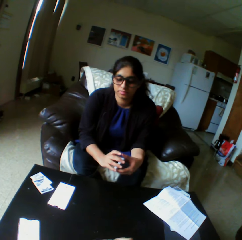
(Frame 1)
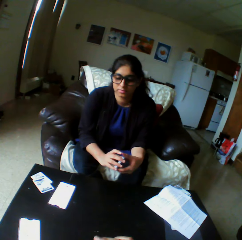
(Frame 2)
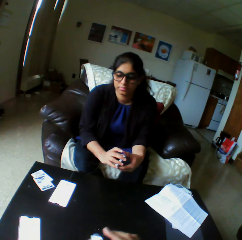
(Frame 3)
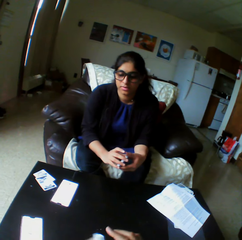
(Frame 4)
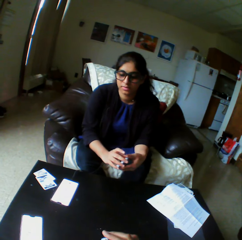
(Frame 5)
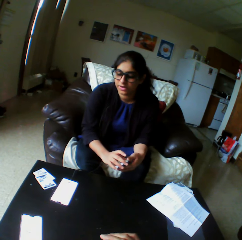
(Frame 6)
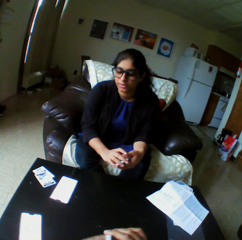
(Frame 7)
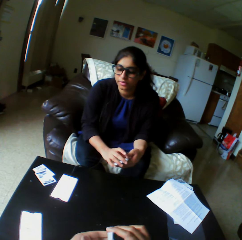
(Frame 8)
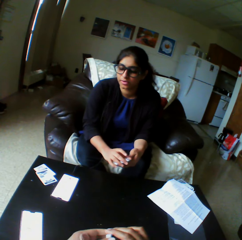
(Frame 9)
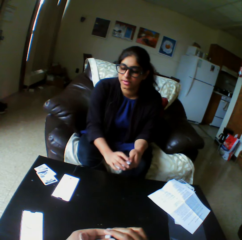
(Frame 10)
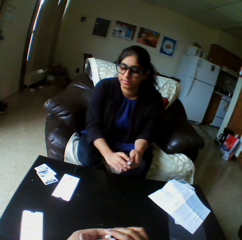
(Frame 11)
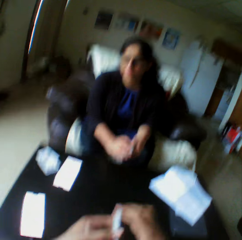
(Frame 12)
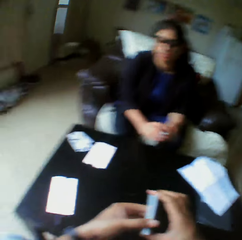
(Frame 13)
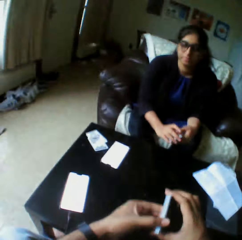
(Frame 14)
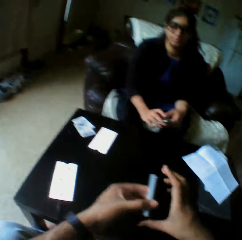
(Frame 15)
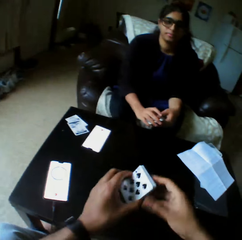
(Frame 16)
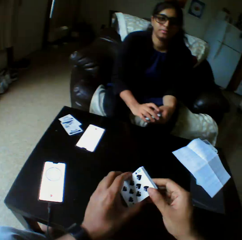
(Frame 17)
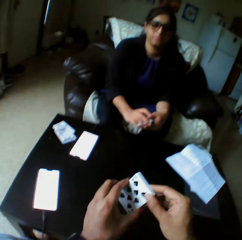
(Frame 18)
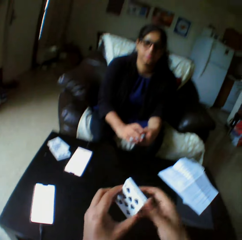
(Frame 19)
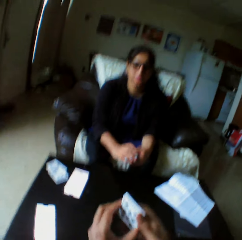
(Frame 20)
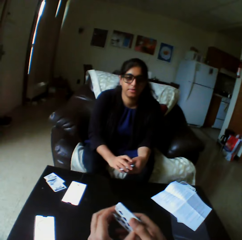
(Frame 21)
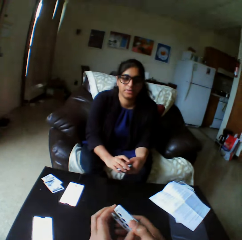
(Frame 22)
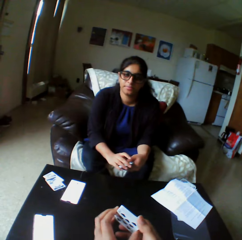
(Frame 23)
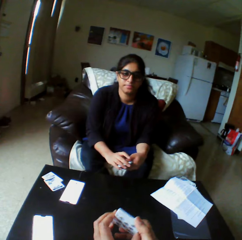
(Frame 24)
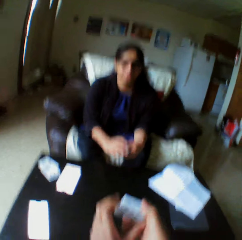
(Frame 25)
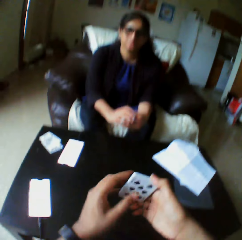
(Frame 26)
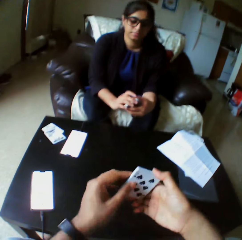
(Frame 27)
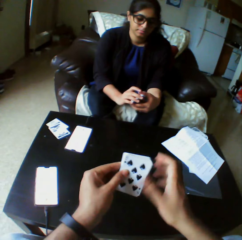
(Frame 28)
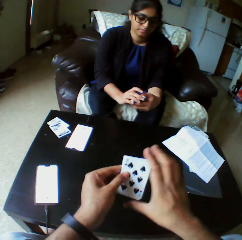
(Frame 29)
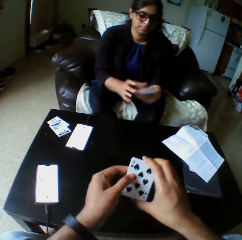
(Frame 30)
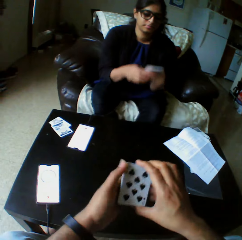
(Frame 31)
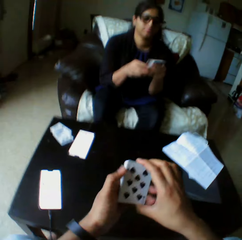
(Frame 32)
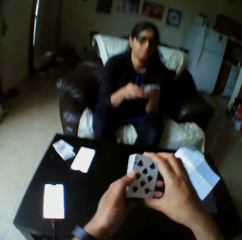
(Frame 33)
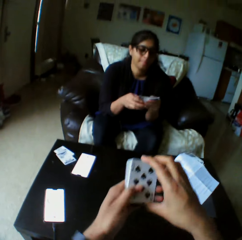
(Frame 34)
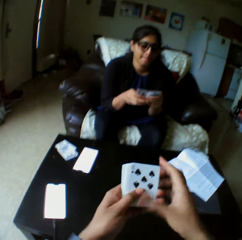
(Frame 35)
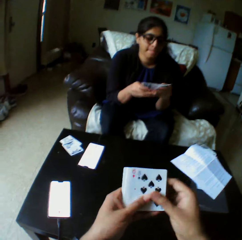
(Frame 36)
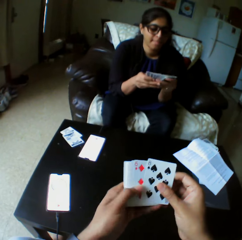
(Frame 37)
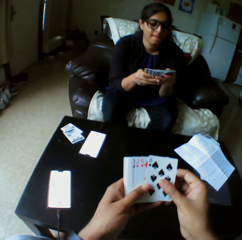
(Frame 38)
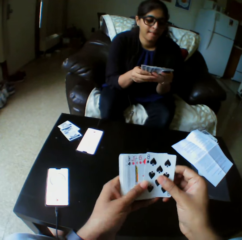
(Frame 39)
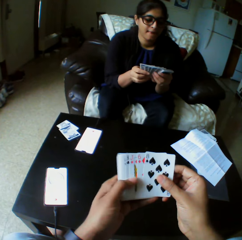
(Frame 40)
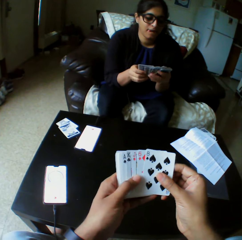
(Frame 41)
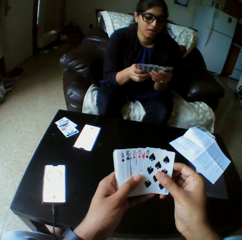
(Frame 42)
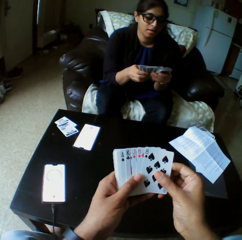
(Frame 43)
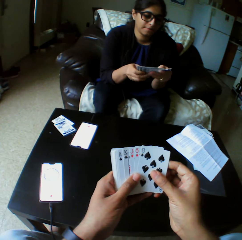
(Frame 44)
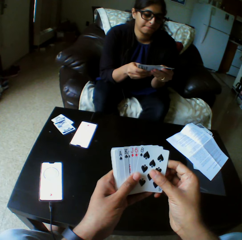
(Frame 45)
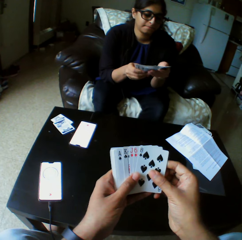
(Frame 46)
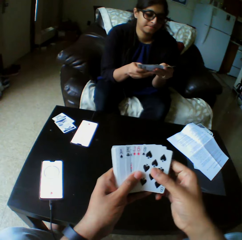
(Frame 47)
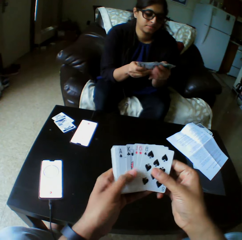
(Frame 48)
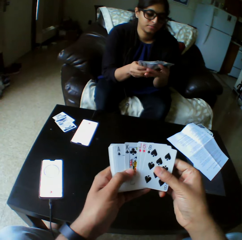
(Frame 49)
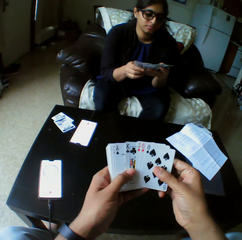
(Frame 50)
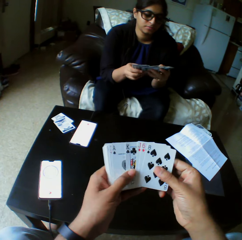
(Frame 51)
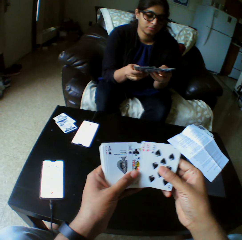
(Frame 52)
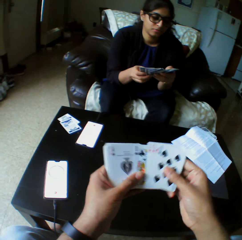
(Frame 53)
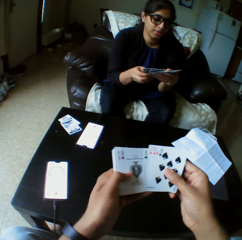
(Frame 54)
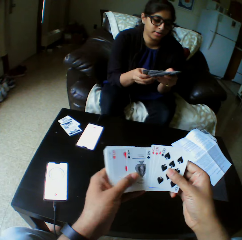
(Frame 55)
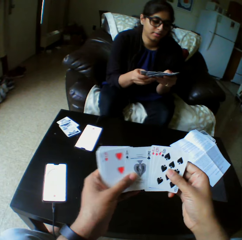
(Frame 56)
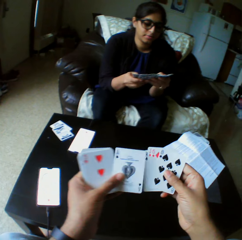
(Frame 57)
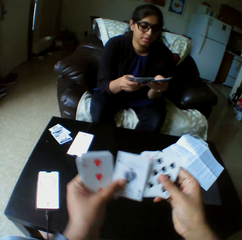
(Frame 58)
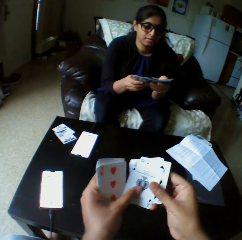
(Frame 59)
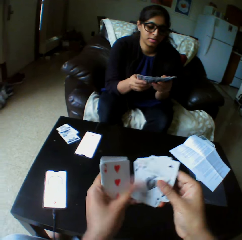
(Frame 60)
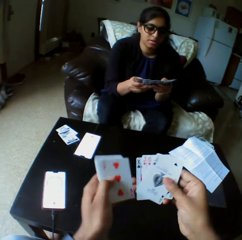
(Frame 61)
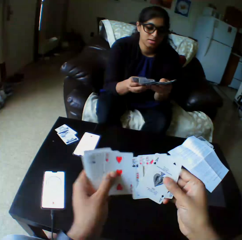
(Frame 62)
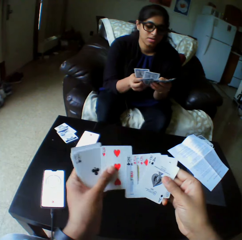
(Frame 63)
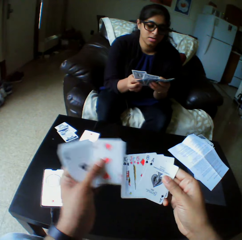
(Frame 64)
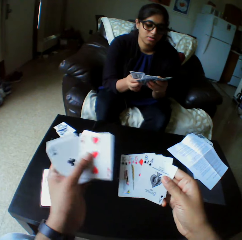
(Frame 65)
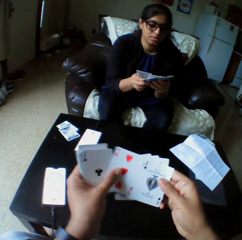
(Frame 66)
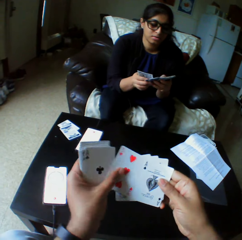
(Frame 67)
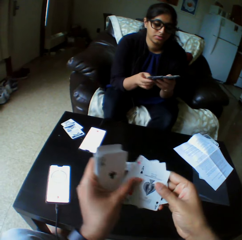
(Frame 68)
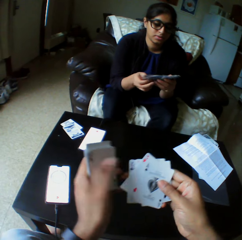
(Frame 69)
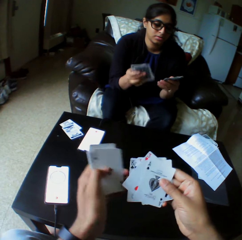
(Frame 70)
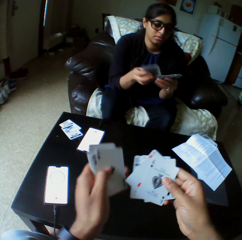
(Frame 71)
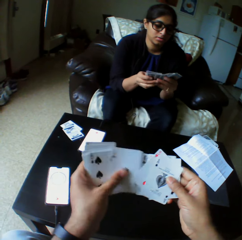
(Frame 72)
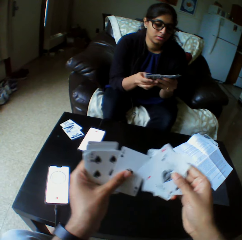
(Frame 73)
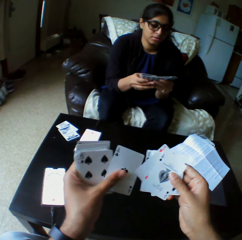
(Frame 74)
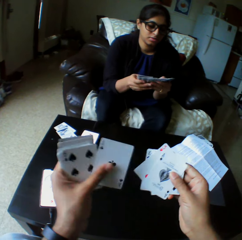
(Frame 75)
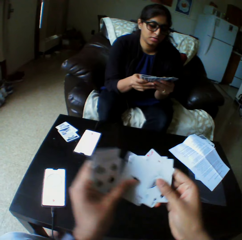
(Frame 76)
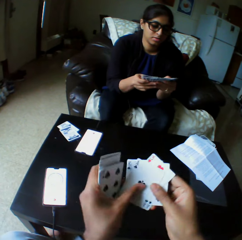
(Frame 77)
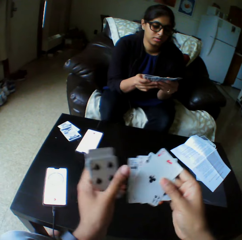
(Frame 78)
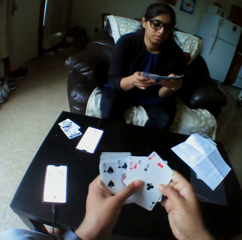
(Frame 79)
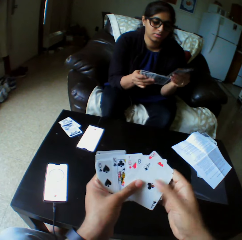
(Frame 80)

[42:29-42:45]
A lady speaks to the camera wearer. The camera wearer holds his cards with both hands. He shuffles the cards with both hands. The lady shuffles cards with both hands. The lady spreads her cards in hand. The camera wearer spreads his cards in hand.

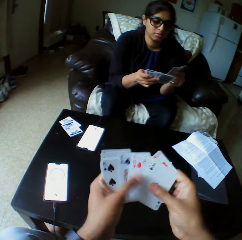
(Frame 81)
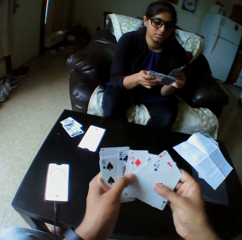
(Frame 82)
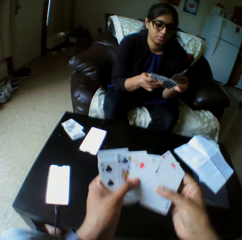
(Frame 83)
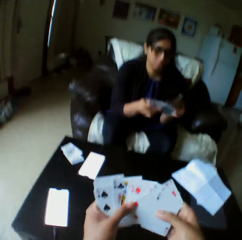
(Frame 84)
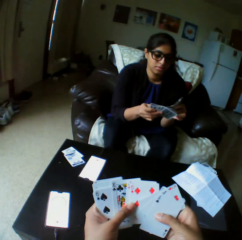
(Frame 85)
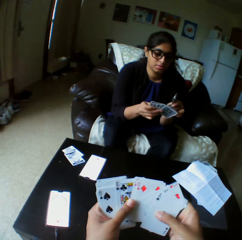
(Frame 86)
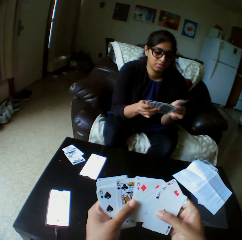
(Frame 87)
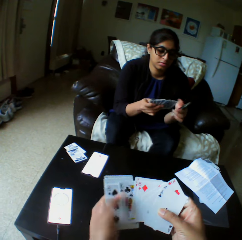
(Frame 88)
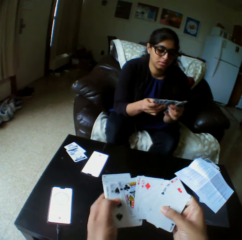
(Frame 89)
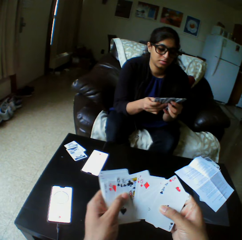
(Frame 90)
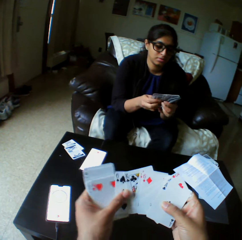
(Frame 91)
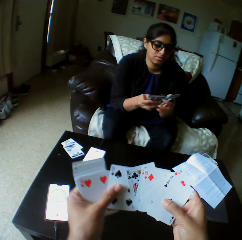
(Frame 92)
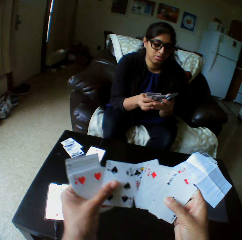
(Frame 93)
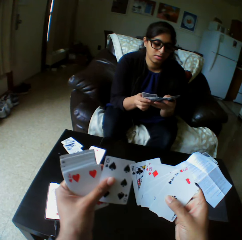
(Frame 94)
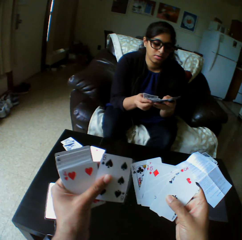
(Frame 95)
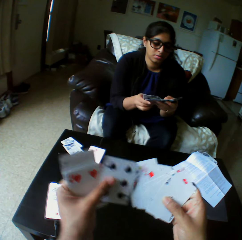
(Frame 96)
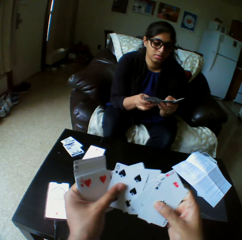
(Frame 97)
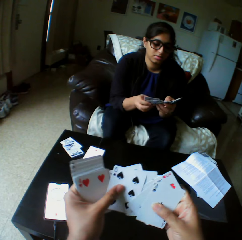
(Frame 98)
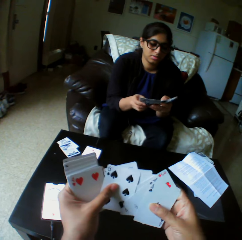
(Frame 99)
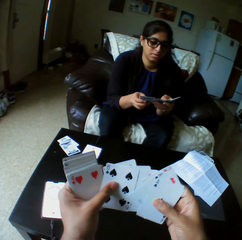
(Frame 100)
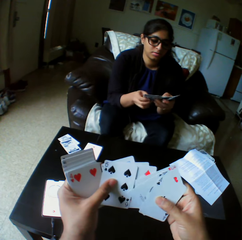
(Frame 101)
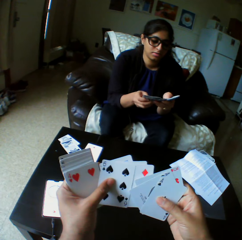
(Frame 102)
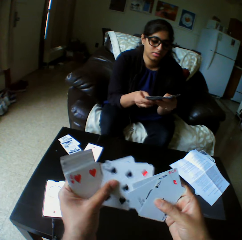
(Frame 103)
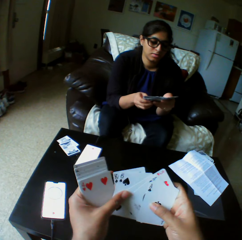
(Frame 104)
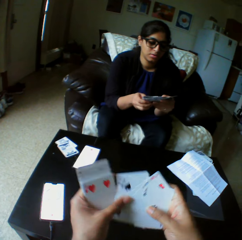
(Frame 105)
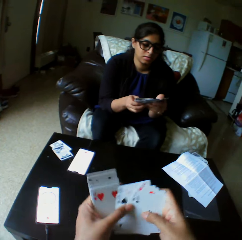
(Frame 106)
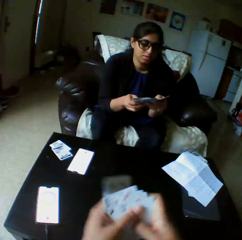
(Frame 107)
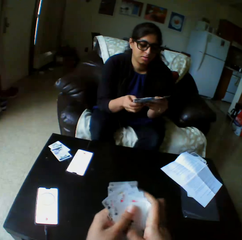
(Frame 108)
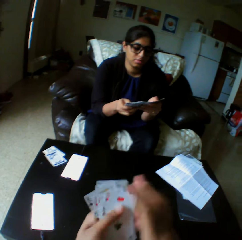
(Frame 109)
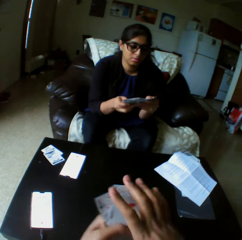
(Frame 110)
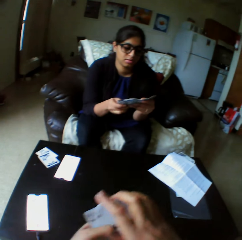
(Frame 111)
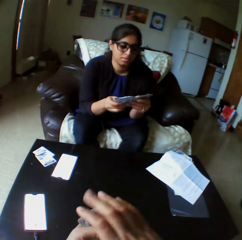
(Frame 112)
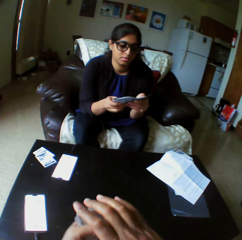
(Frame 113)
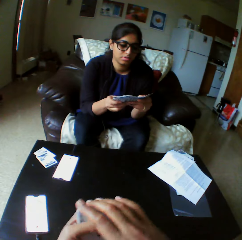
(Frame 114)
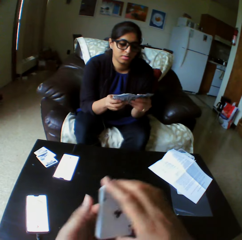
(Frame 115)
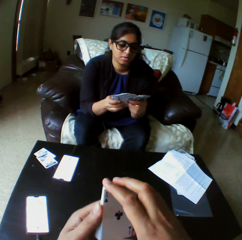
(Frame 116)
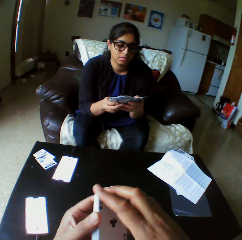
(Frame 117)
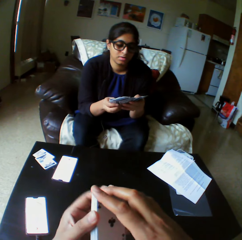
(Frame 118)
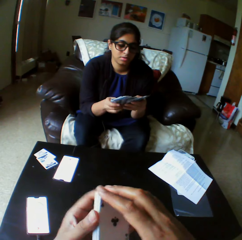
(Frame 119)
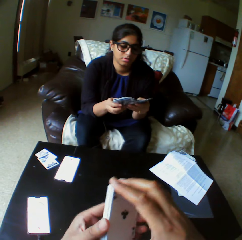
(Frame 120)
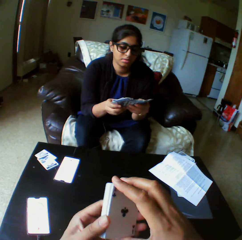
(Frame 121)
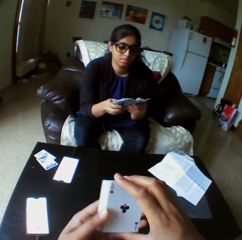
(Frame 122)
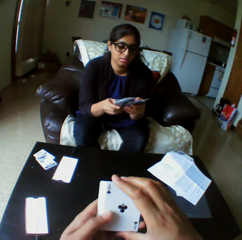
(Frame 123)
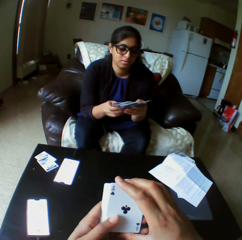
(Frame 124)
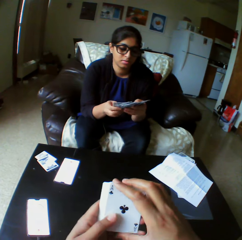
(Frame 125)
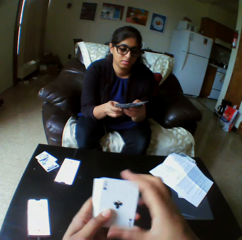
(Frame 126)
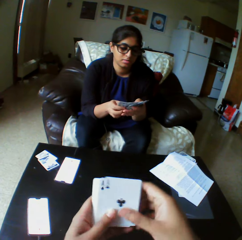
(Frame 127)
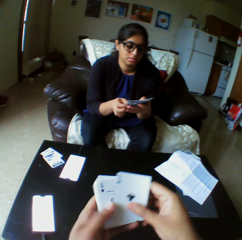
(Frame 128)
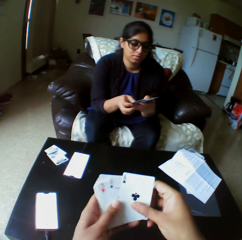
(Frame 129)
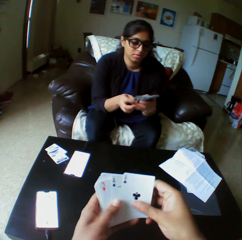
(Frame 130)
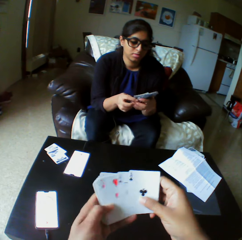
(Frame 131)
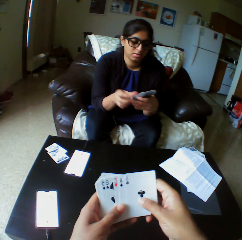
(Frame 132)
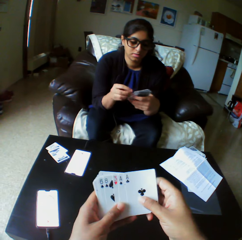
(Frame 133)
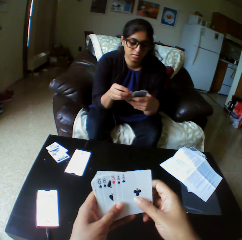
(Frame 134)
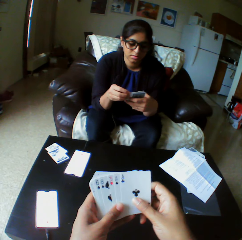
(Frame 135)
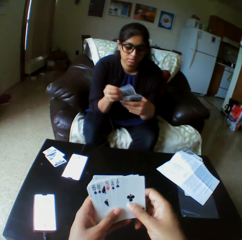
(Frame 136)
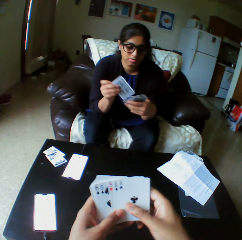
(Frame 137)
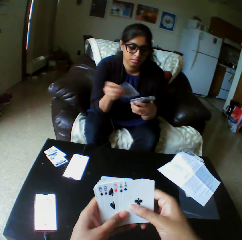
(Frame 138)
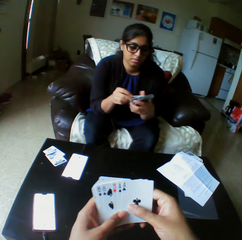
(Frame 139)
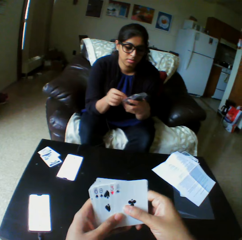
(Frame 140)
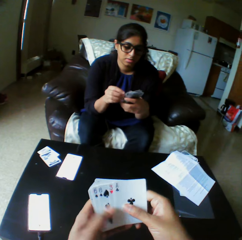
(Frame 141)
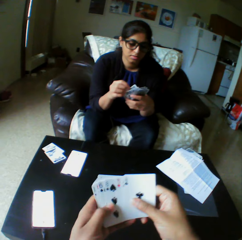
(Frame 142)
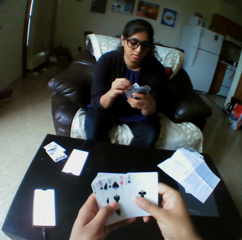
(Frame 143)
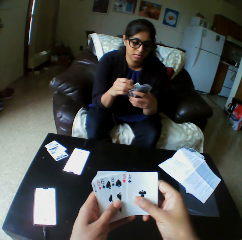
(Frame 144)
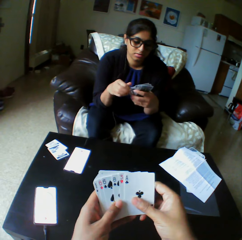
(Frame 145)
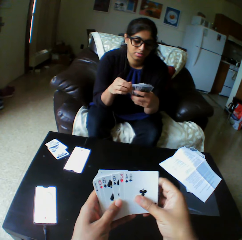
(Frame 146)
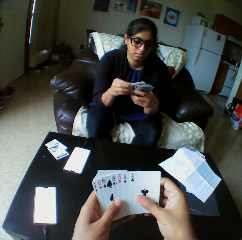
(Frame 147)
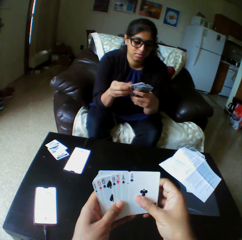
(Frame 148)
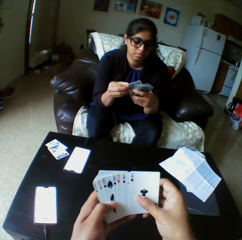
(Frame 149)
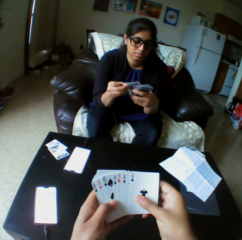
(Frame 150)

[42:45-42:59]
The camera wearer gathers the cards in hand. A lady arranges cards in hand.
